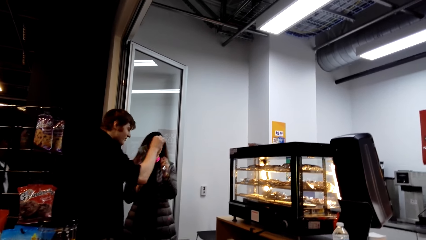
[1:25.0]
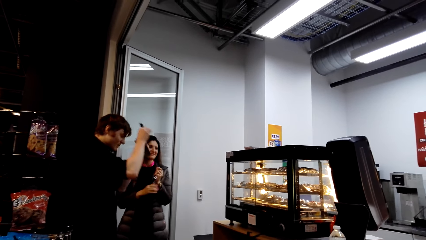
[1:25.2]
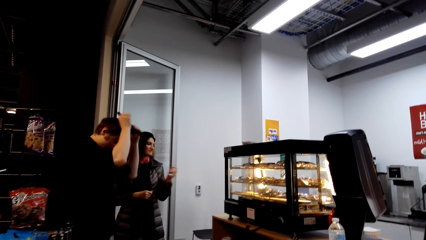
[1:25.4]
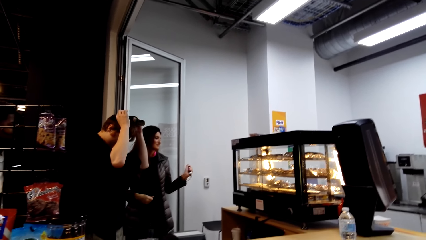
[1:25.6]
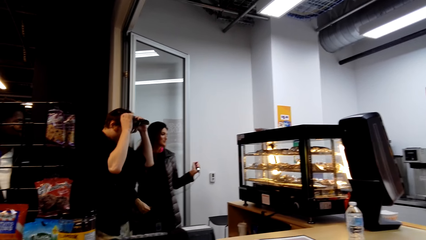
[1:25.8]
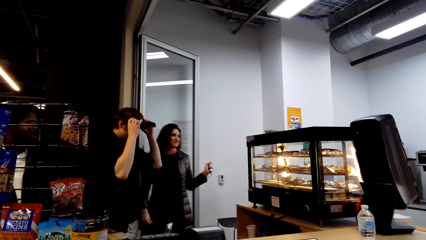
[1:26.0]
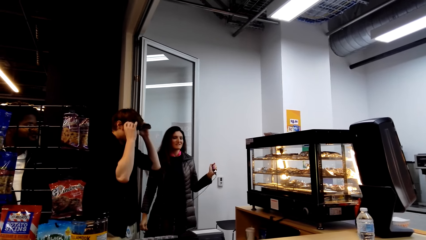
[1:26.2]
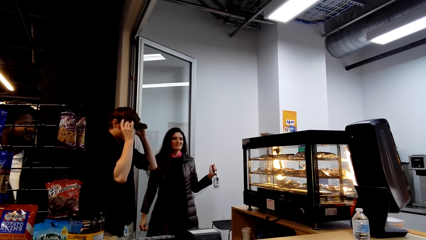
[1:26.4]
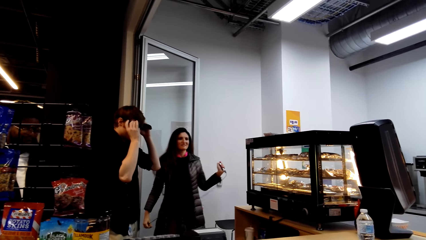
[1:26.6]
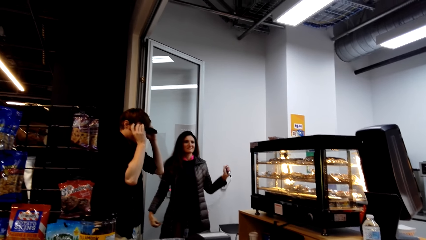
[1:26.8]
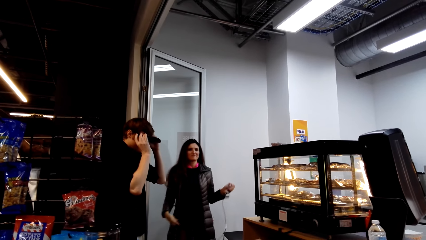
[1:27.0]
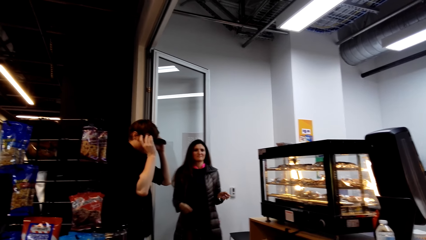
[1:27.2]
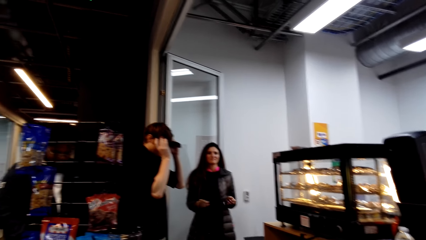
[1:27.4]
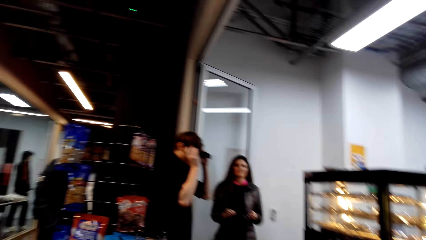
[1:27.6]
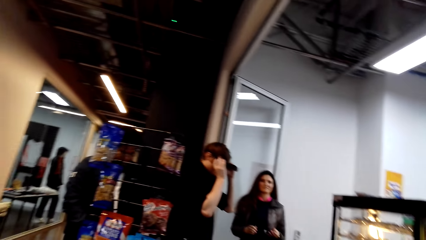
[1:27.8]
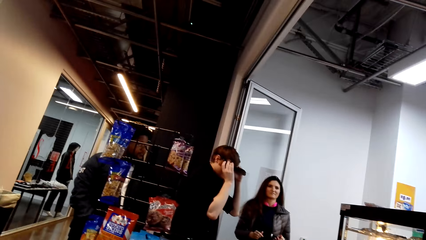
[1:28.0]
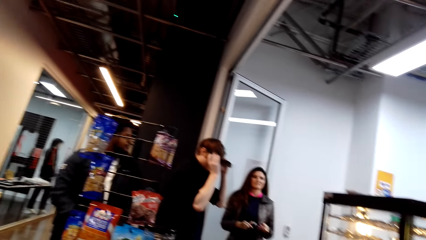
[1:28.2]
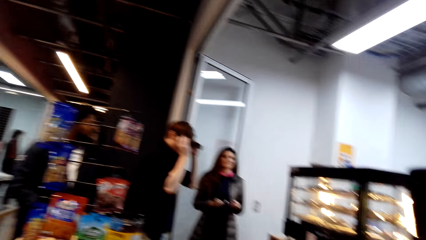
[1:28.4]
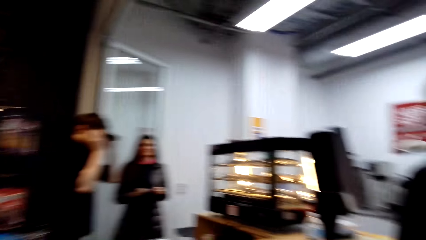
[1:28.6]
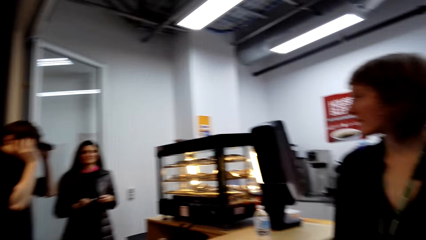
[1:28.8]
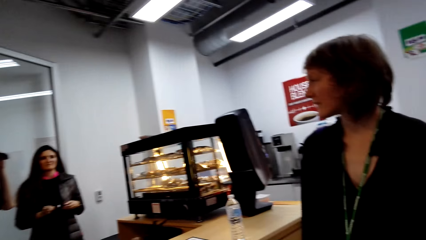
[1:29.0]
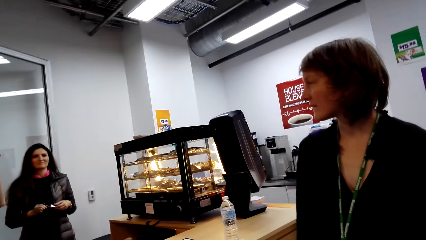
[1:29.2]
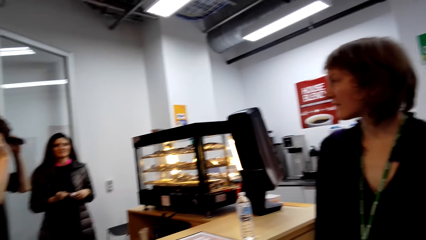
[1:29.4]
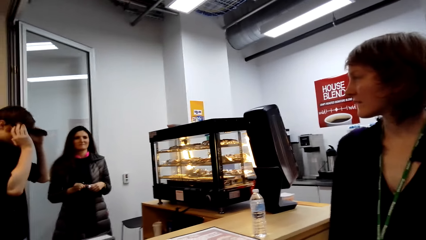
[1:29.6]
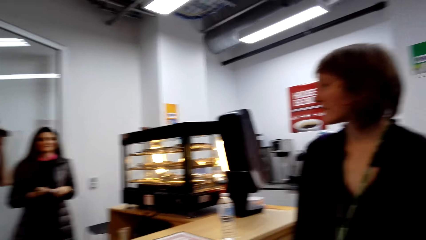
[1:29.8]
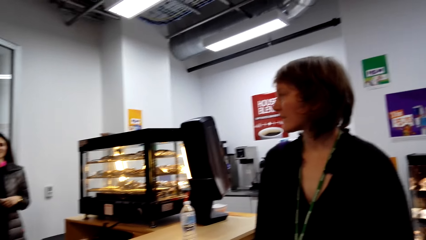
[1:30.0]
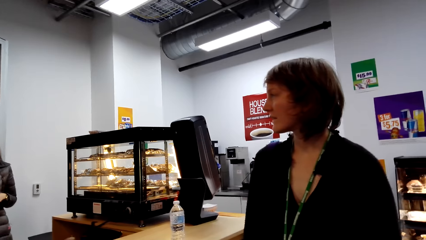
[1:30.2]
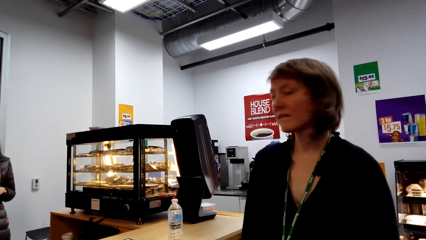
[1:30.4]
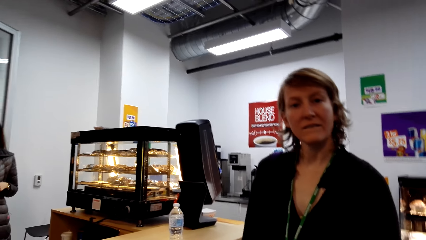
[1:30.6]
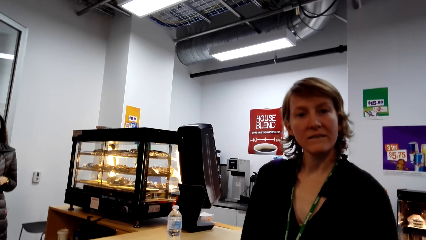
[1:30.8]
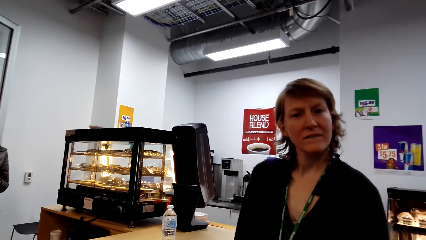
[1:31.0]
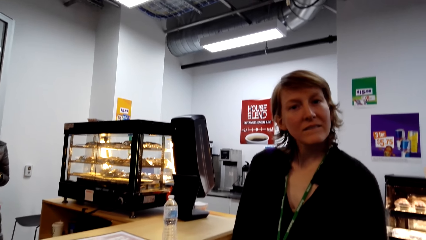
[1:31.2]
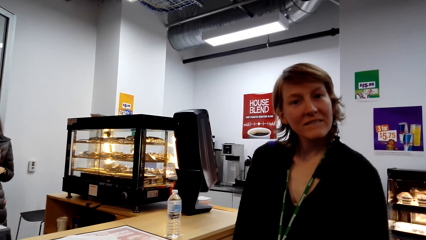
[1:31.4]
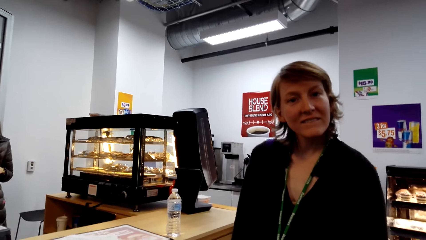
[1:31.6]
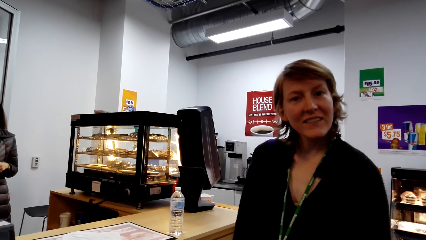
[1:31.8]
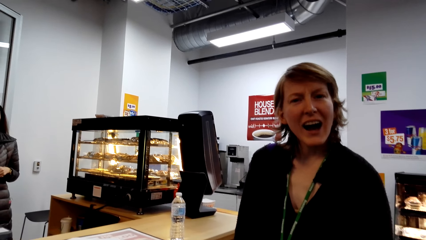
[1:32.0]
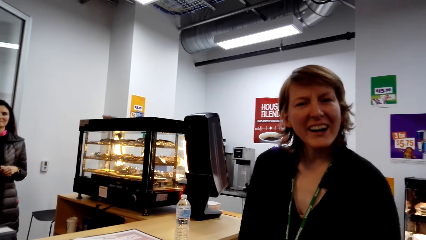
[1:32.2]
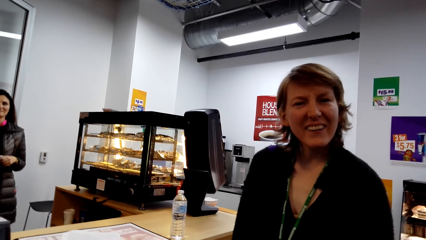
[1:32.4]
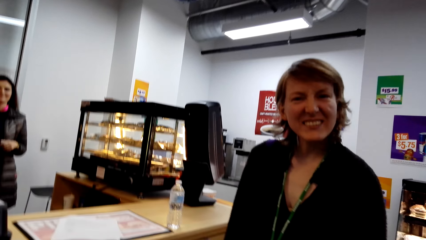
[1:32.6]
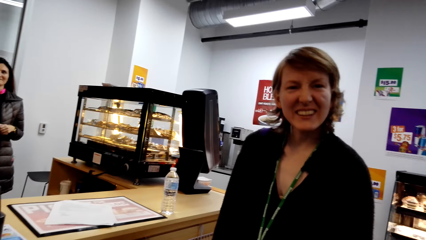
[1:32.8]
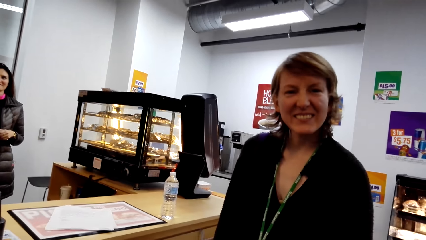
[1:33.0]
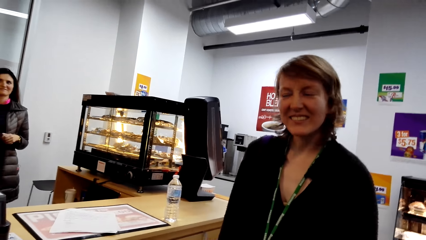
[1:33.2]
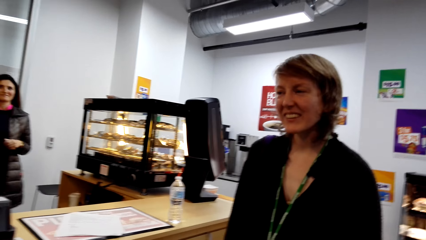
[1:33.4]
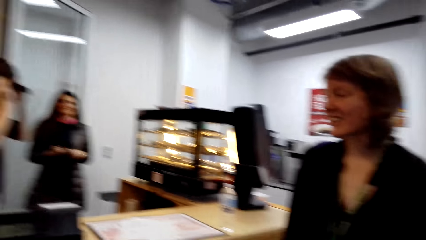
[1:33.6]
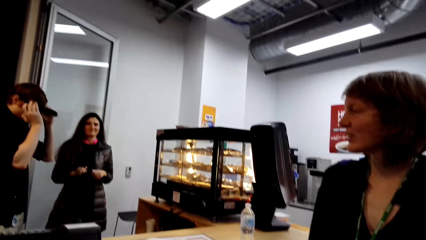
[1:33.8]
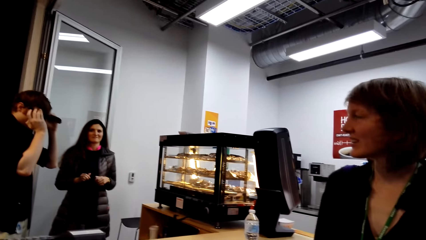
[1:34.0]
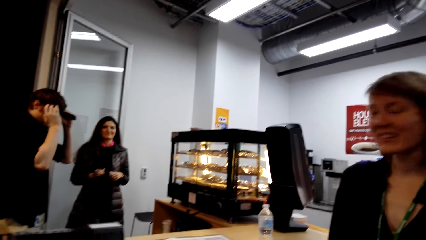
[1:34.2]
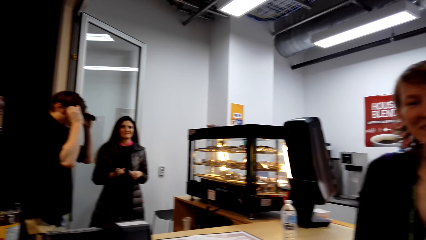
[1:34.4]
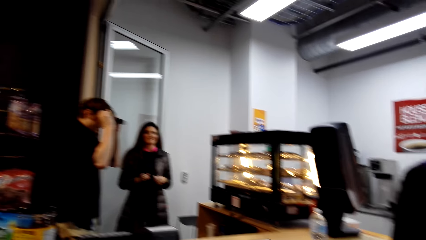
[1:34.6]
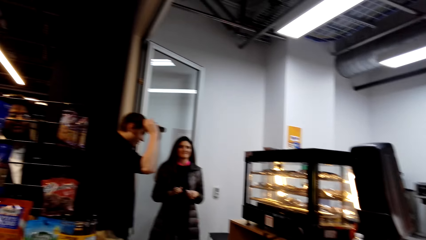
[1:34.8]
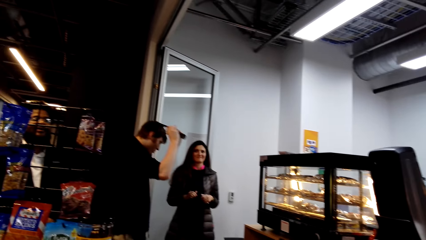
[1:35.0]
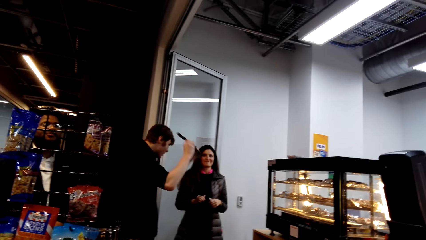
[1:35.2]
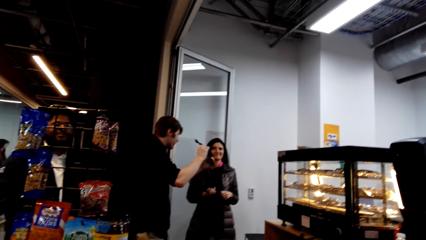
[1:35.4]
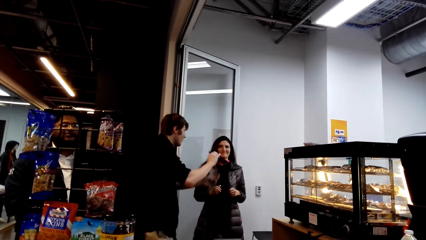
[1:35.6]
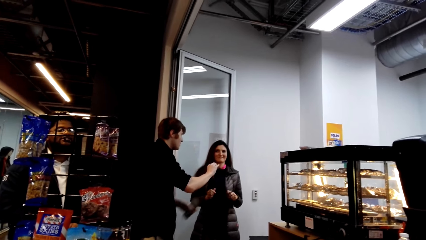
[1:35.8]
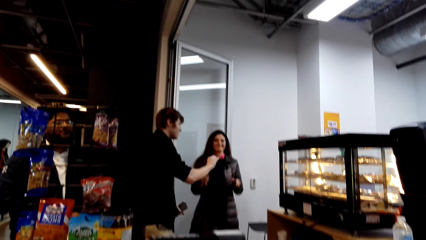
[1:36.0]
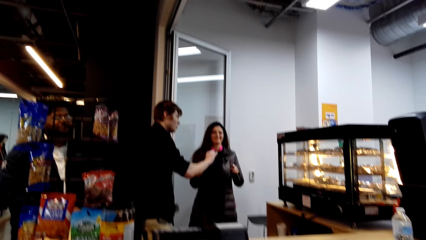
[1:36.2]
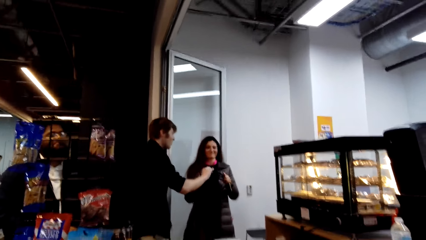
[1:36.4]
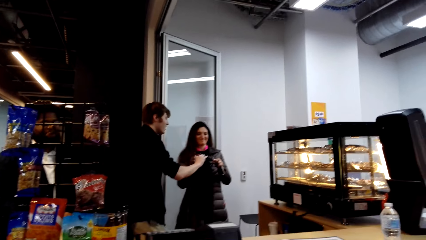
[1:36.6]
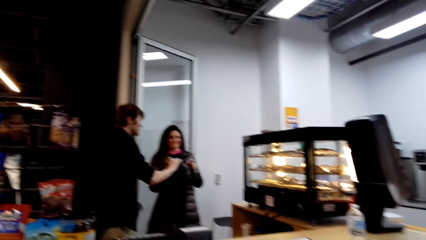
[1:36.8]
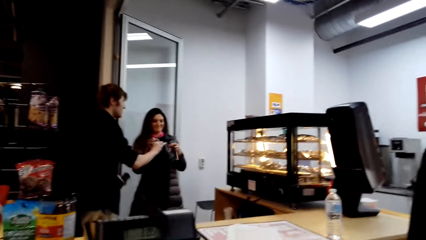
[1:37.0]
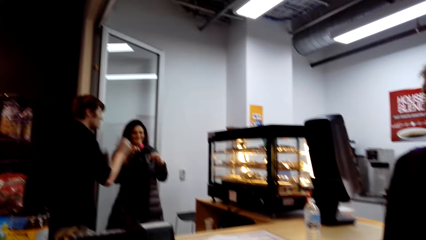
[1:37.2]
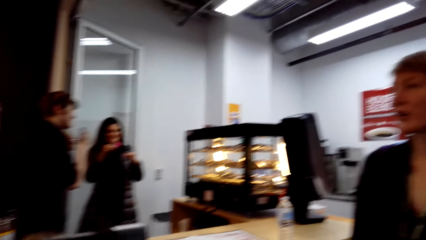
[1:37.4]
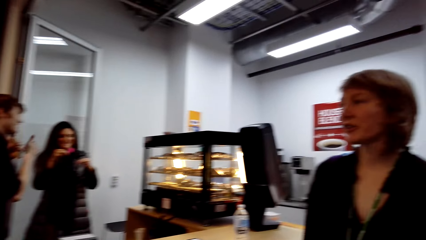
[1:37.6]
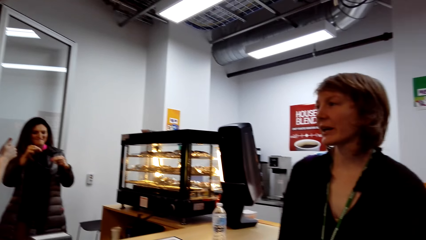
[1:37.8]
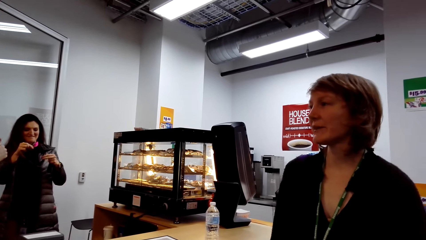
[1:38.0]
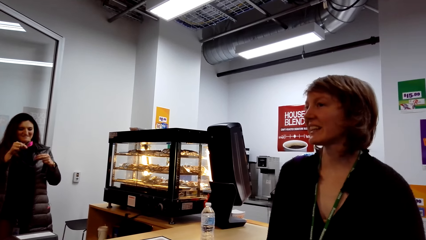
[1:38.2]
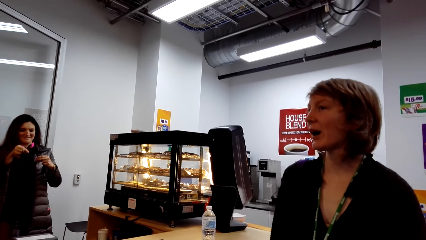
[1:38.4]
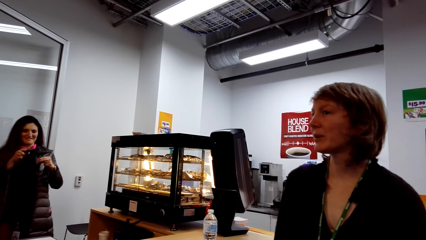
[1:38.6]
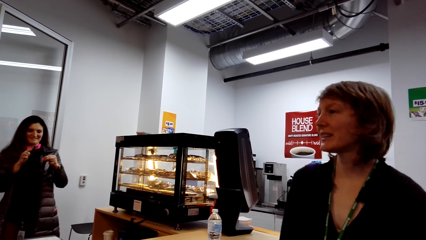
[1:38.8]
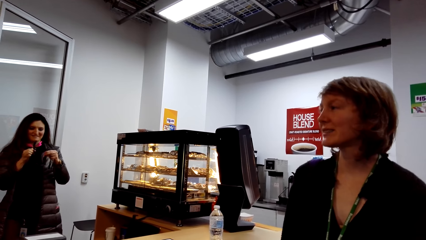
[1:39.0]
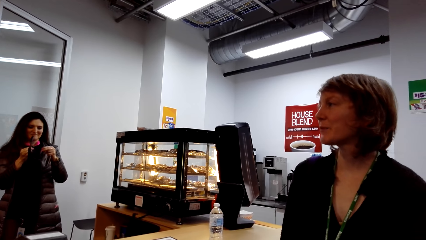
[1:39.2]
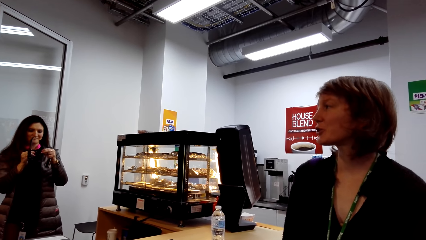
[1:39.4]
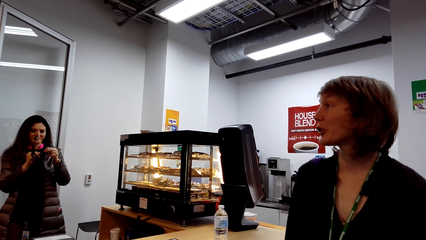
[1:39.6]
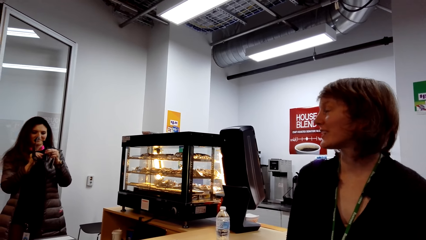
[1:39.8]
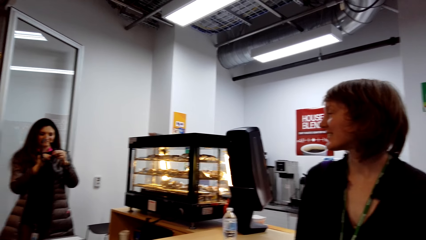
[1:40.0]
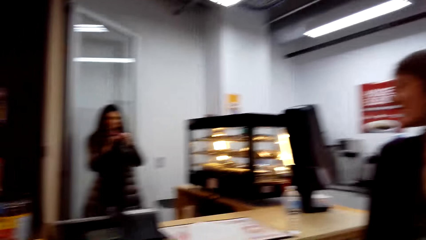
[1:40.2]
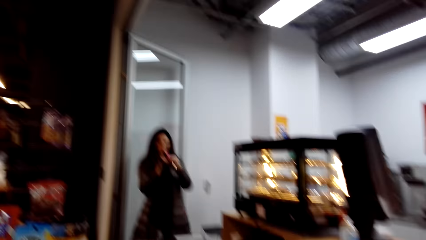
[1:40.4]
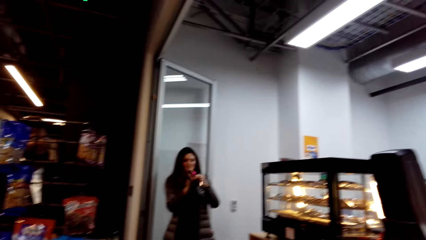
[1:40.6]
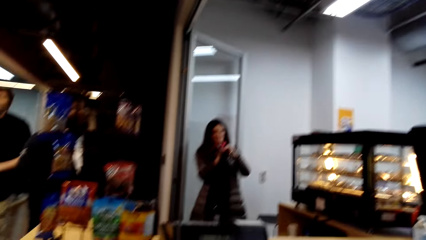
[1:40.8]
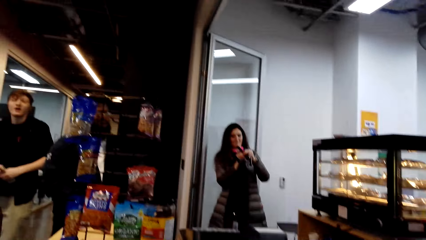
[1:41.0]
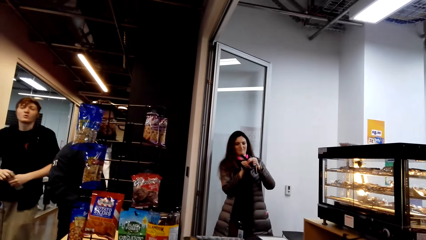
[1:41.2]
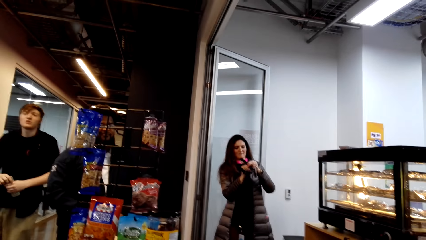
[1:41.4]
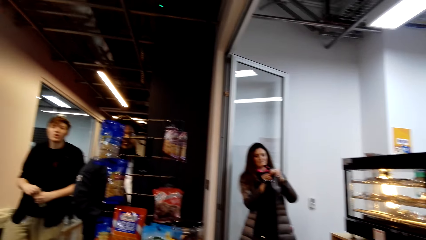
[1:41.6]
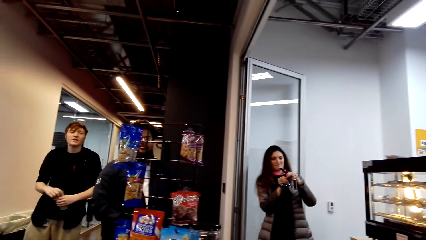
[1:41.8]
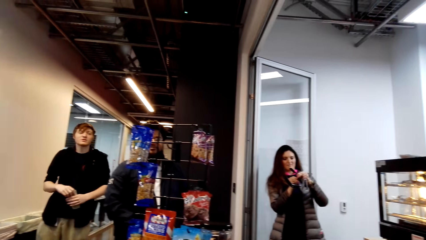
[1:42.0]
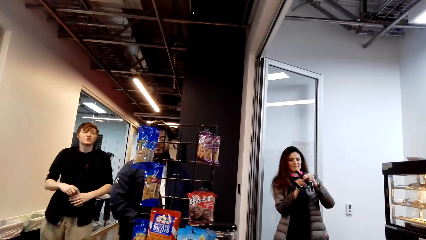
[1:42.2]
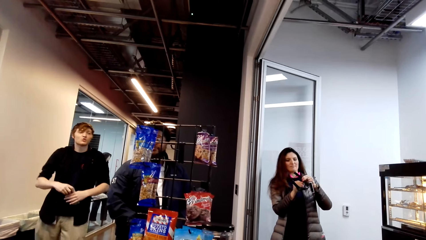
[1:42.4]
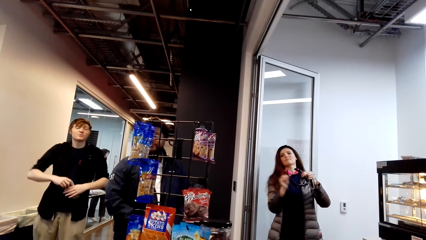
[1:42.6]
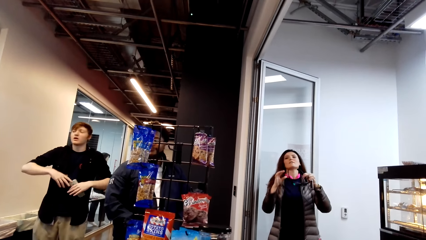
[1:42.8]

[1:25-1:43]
The camera wearer converses with a woman. The woman converses with the camera wearer. The camera wearer looks around the supermarket.
